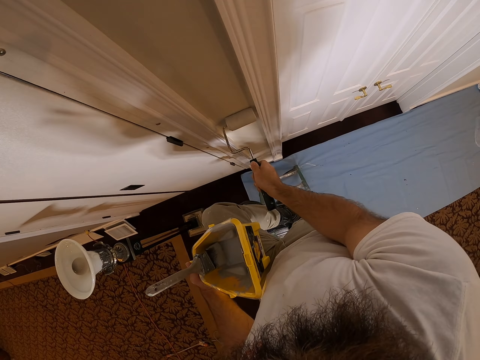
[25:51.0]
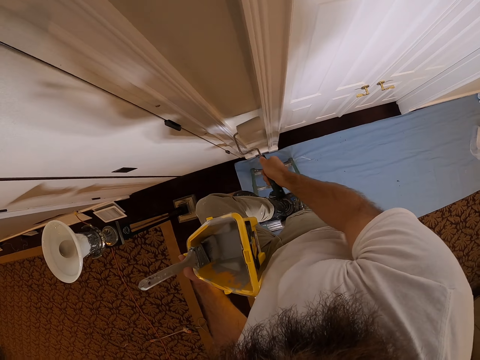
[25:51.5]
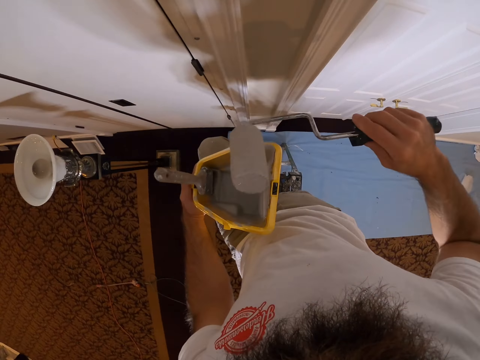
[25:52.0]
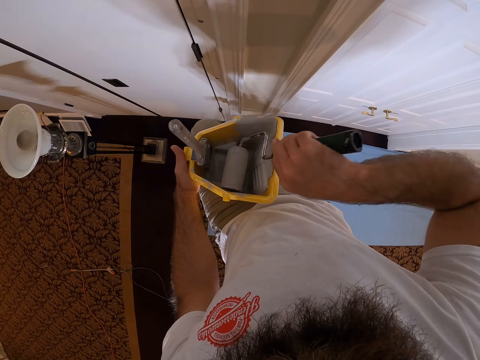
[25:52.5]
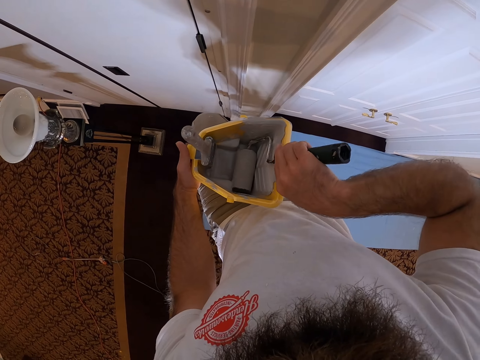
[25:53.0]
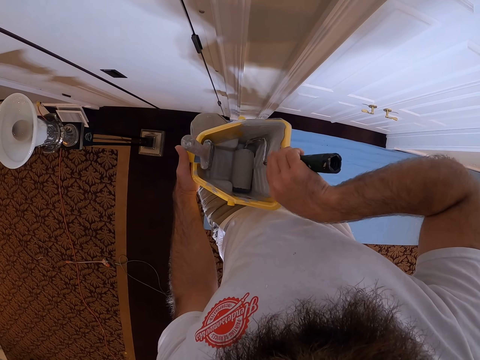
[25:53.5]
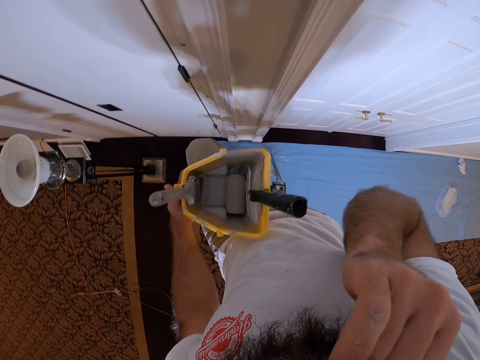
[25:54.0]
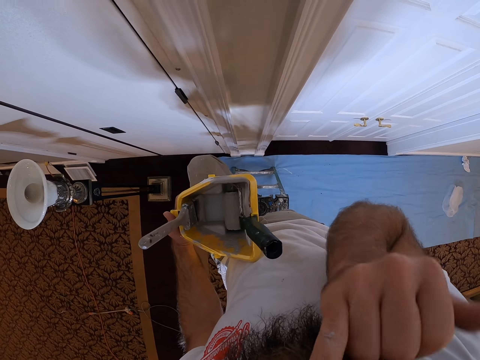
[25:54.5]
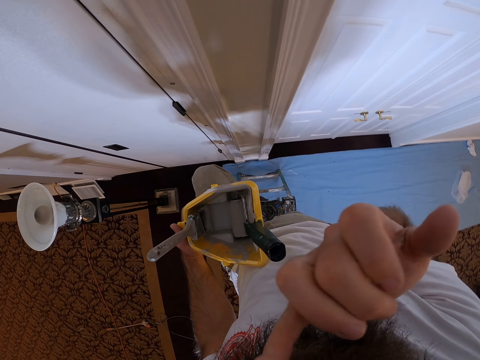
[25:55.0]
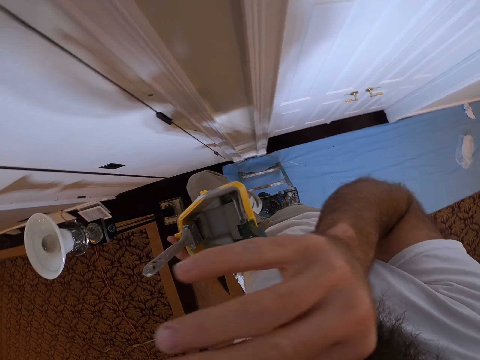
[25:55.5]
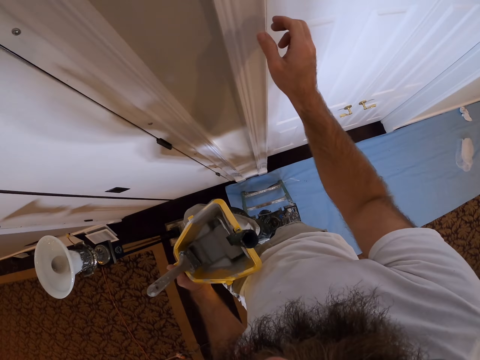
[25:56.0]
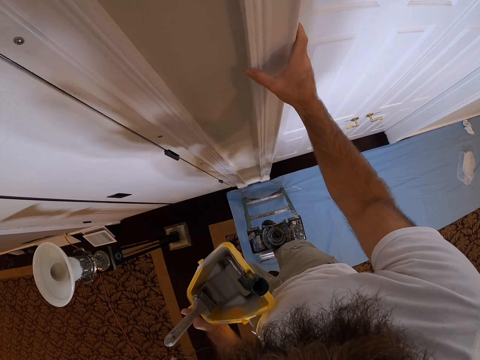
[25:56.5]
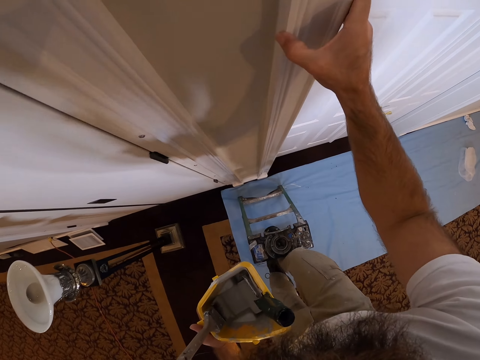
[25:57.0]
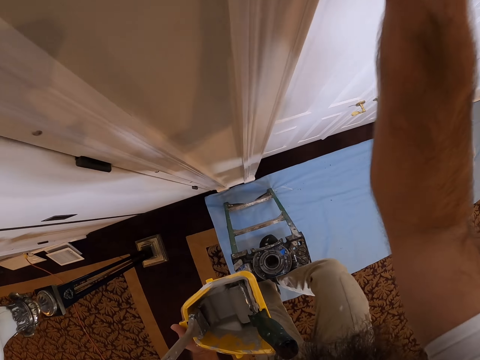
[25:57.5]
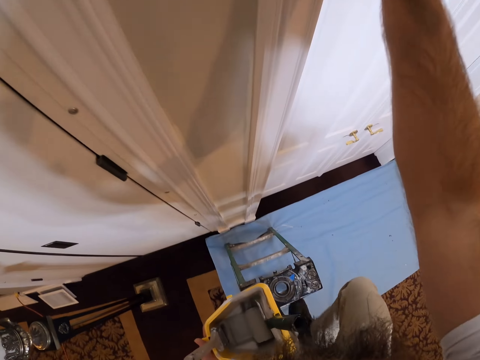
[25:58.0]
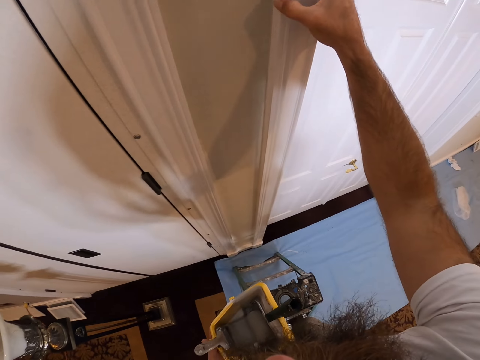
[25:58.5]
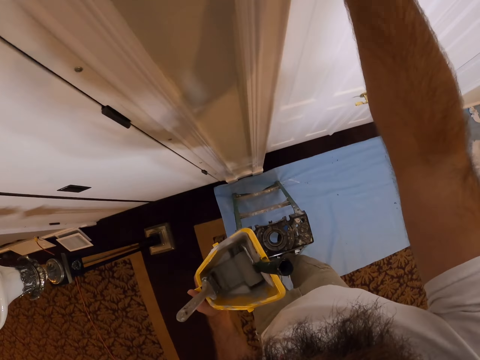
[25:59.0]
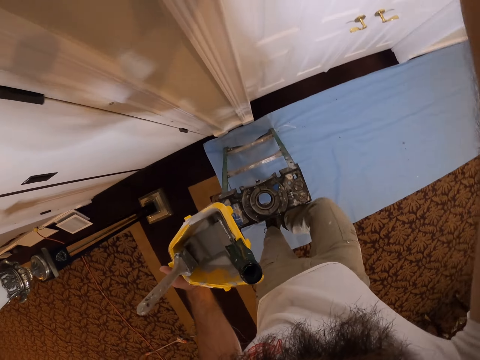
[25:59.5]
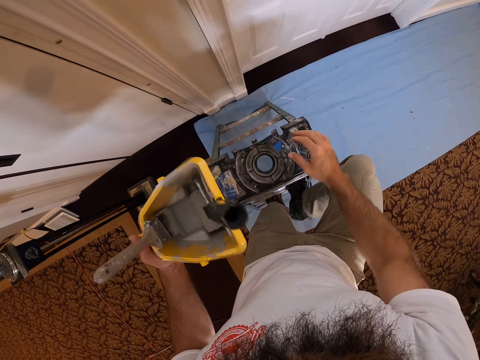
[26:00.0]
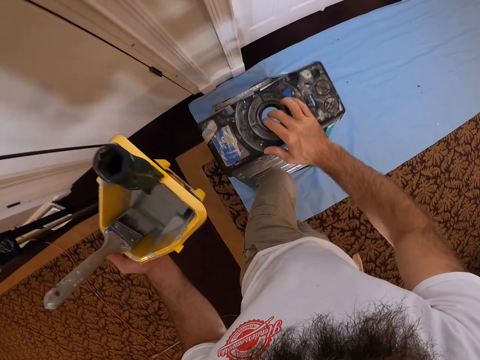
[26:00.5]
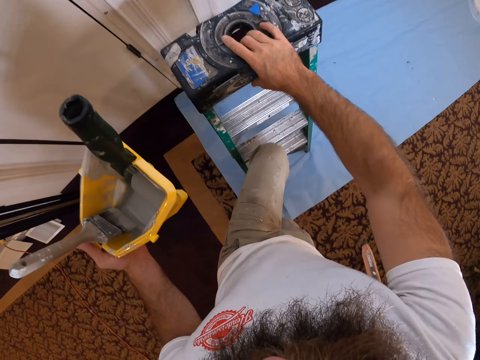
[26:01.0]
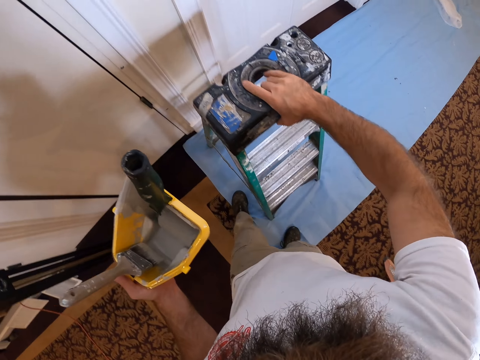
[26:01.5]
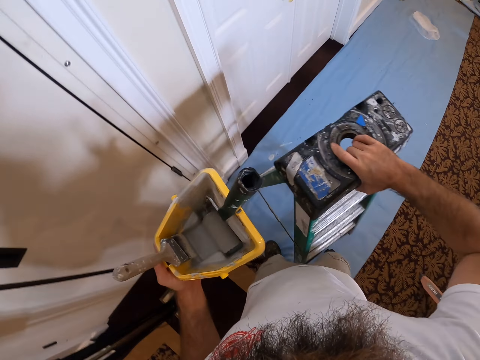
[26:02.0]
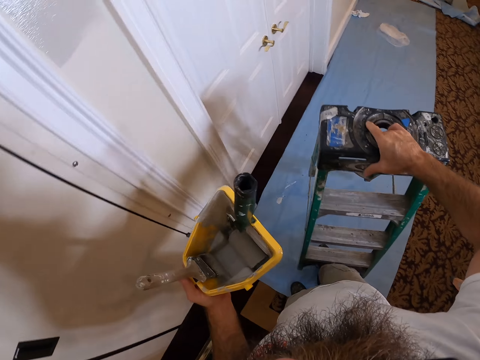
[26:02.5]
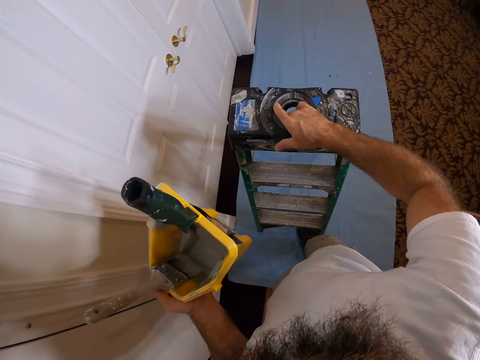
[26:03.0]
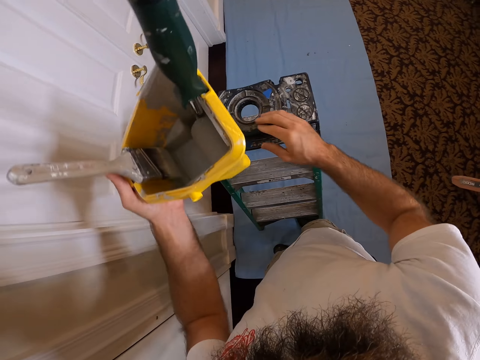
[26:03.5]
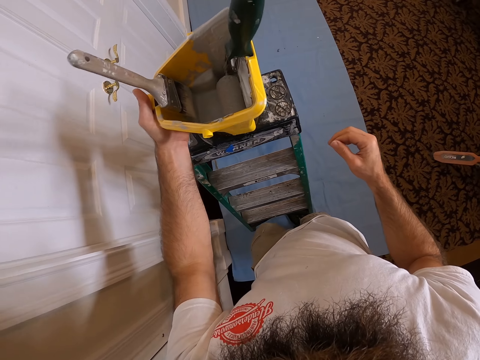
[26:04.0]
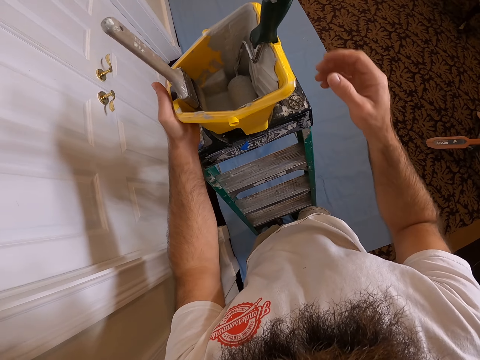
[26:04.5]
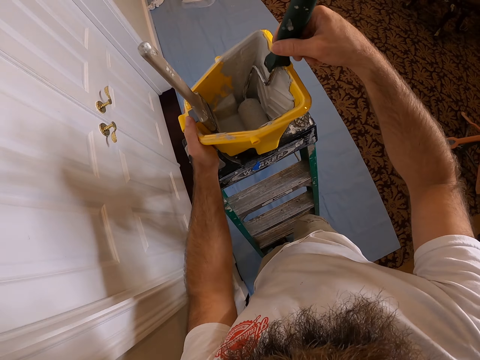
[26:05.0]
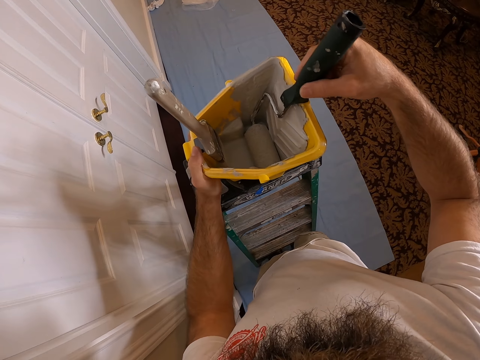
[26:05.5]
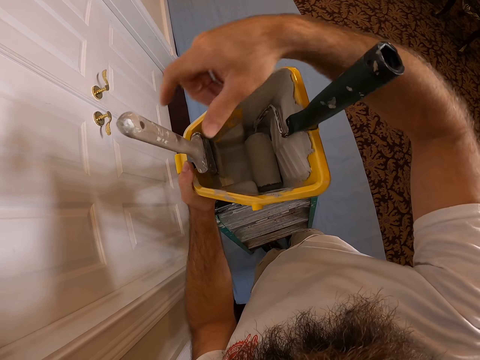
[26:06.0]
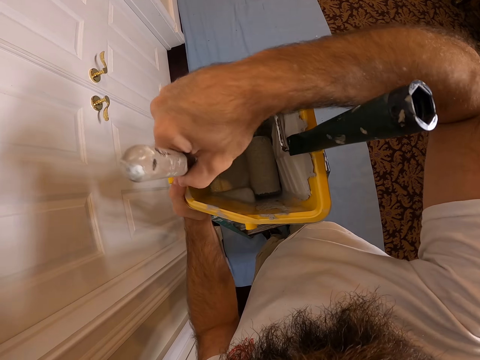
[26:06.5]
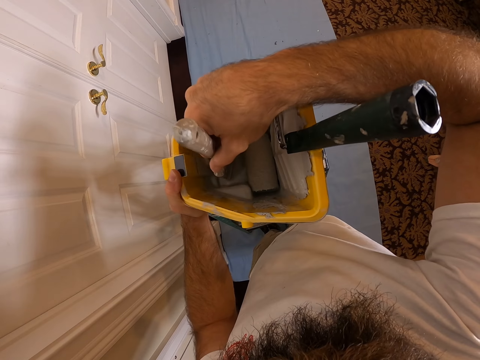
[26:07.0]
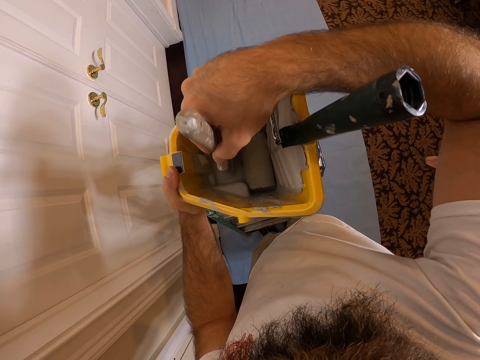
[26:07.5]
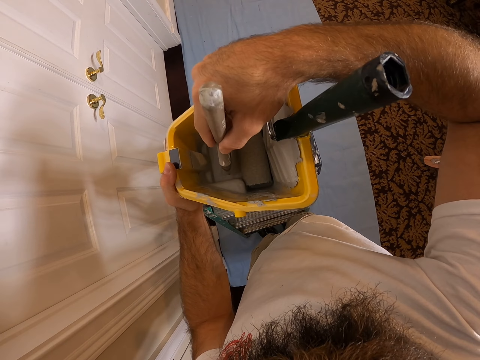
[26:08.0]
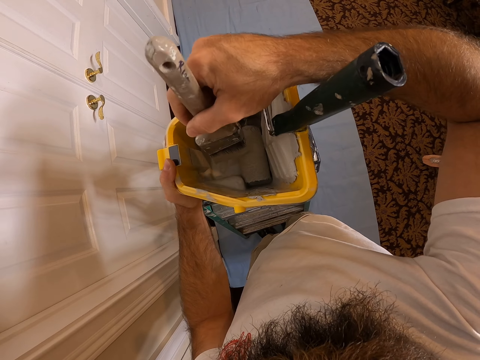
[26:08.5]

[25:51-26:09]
The camera wearer places the paint roller inside the paint scuttle with his right hand. He touches his face with his right hand. He picks his nose. He wipes his nose with his right hand. He touches a door frame with his right hand. He climbs down a ladder. He touches the ladder top with his right hand. He moves the ladder with his right hand. He drops the paint scuttle on the ladder with his left hand. He touches the paint roller with his right hand. He holds the roller. He removes the paint brush from the magnet in the paint scuttle with his right hand. He dips the paint brush into the paint scuttle with his right hand.

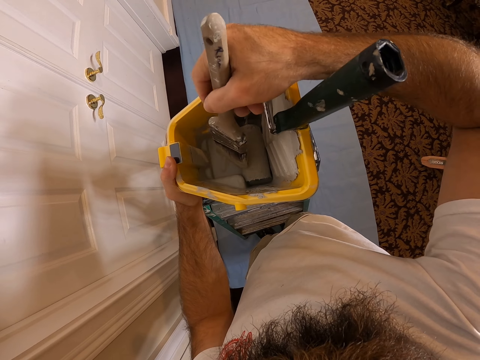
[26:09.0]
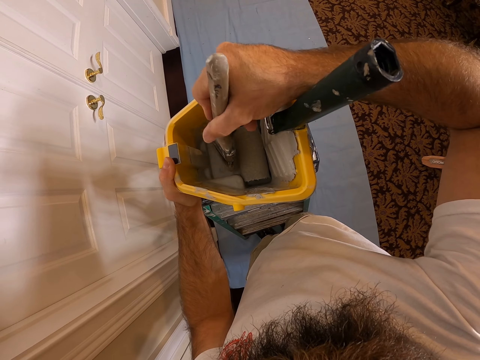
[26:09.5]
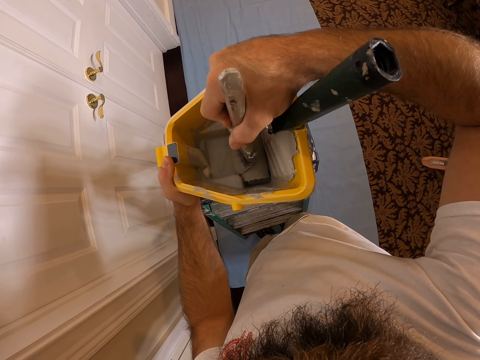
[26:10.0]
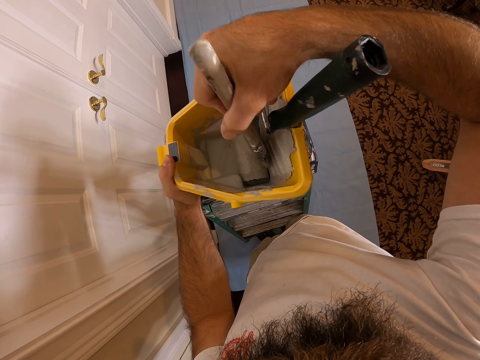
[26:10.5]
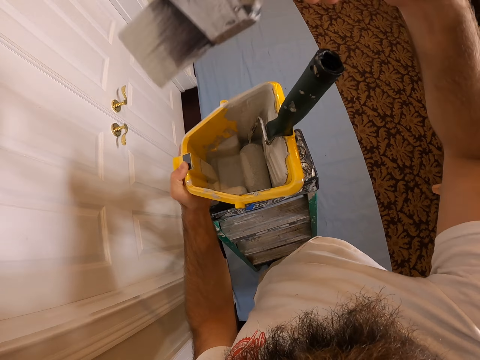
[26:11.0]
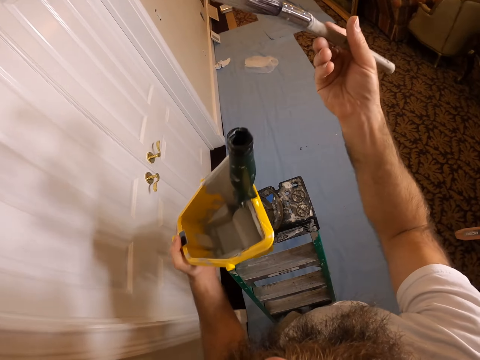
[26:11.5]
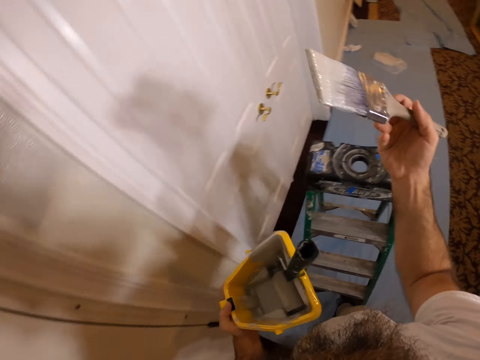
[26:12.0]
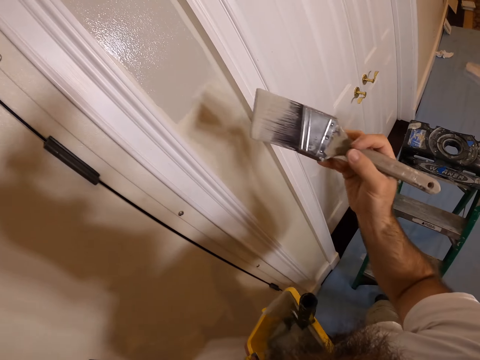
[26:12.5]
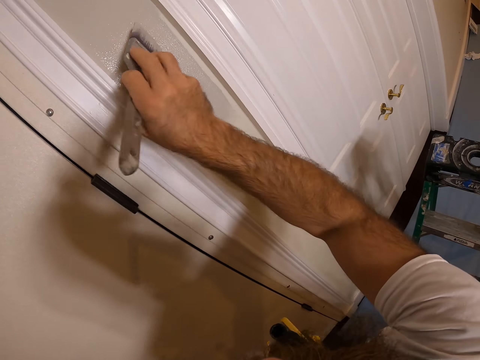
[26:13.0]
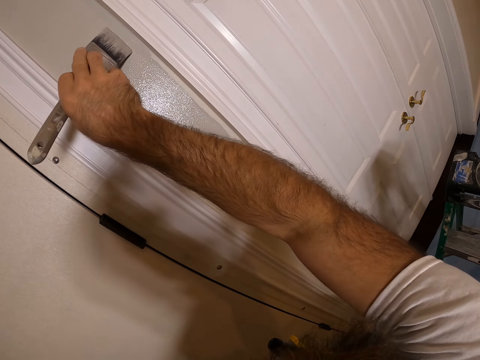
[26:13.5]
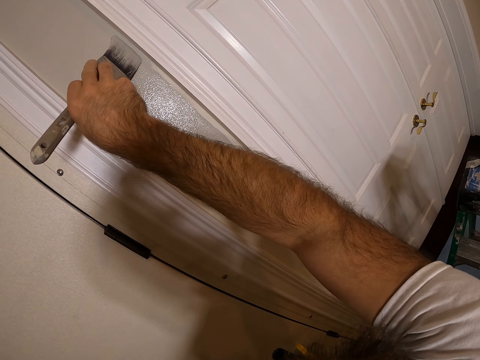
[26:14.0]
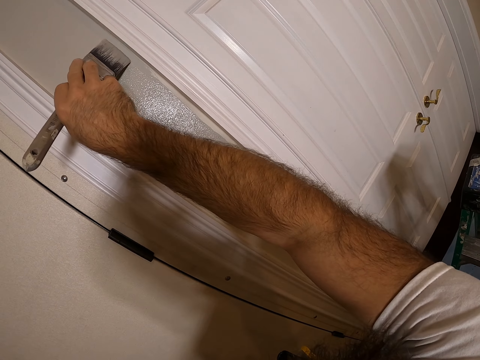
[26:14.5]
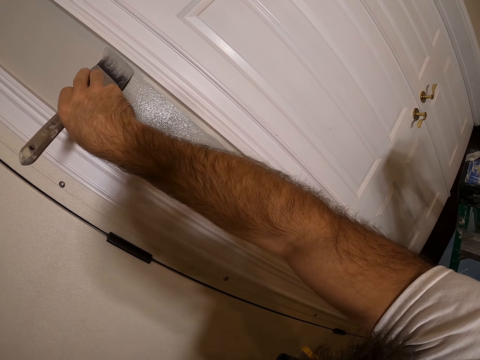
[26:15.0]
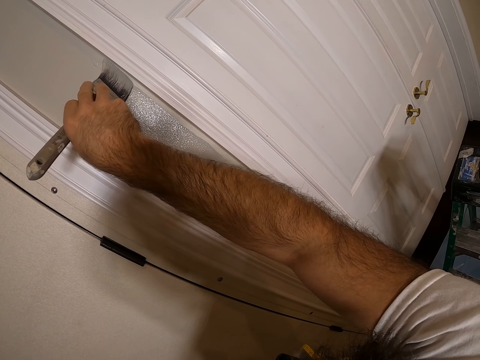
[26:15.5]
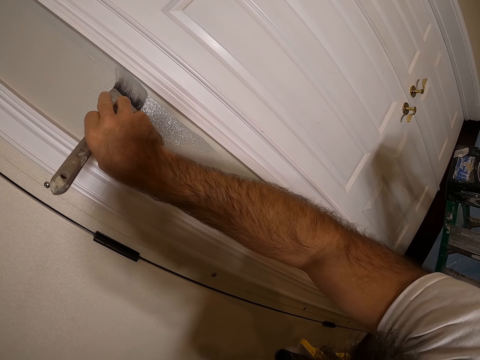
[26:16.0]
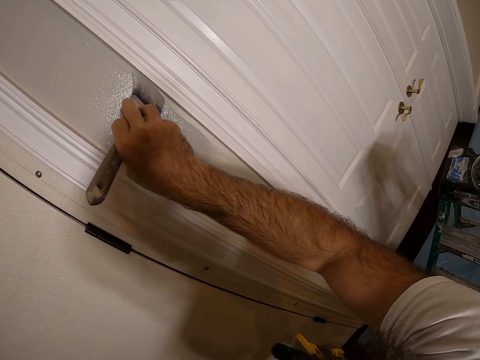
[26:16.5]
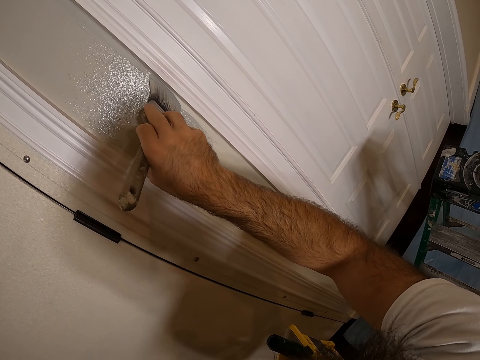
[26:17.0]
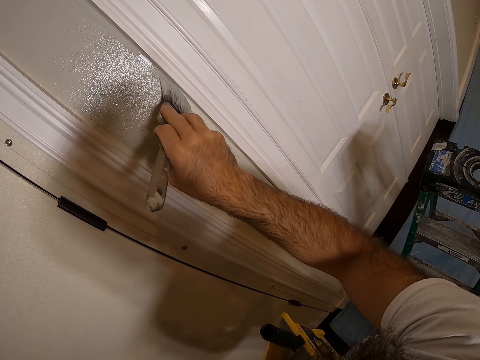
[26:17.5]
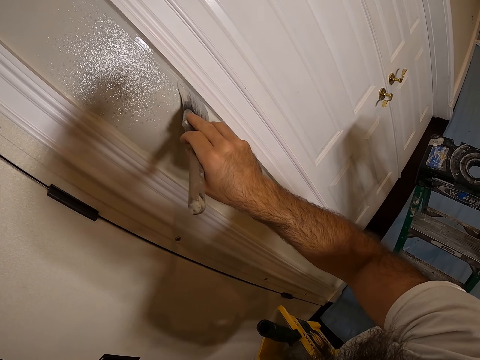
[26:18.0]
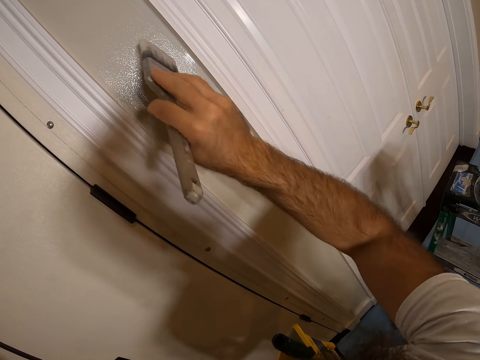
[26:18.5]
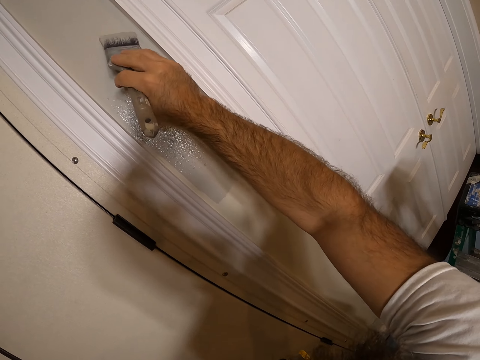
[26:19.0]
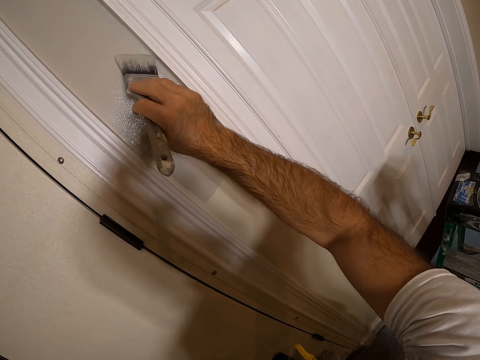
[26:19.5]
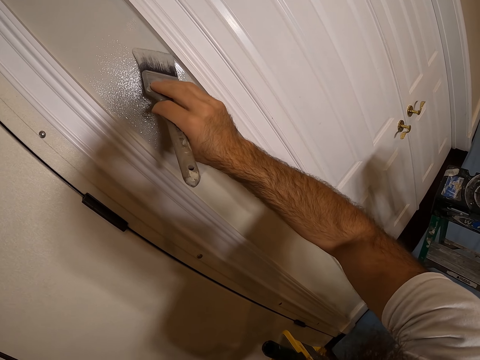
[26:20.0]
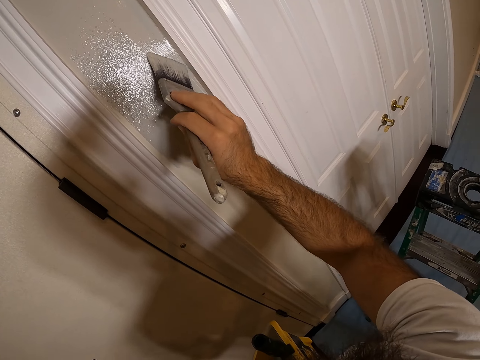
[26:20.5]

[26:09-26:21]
The camera wearer rubs the paint brush on the paint roller with his right hand. He removes excess paint from the paint brush. He moves the paint scuttle from the ladder top with his left hand. He paints the wall with the paint brush in his right hand.
